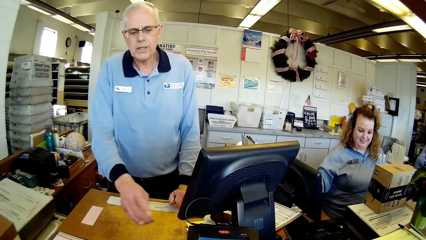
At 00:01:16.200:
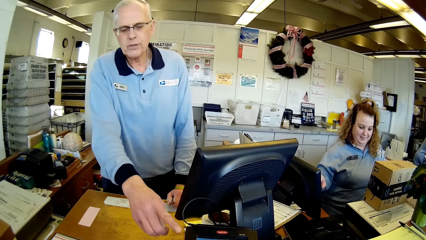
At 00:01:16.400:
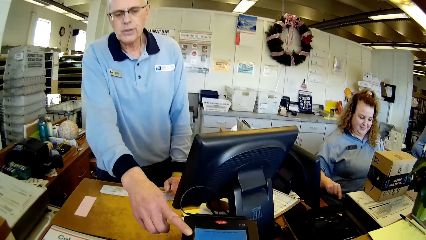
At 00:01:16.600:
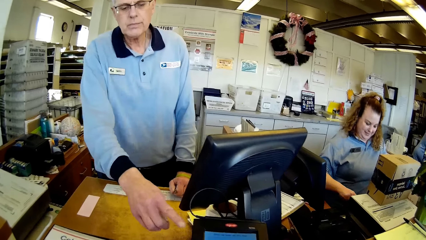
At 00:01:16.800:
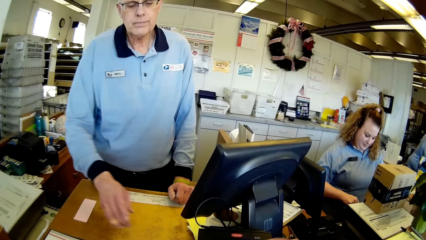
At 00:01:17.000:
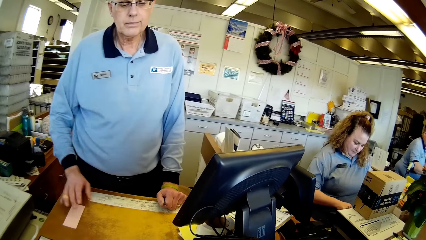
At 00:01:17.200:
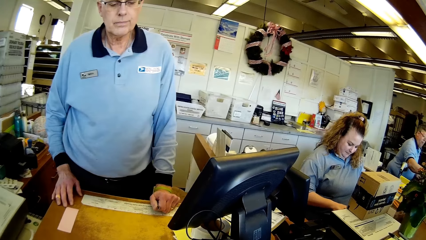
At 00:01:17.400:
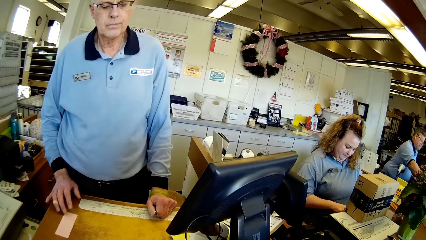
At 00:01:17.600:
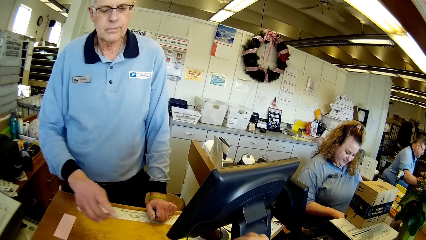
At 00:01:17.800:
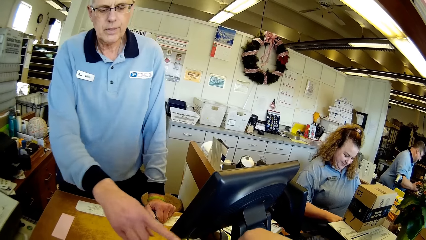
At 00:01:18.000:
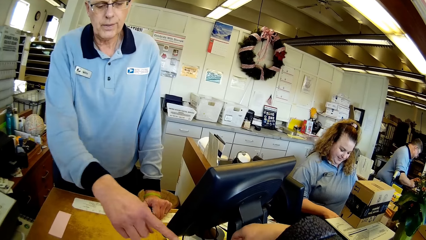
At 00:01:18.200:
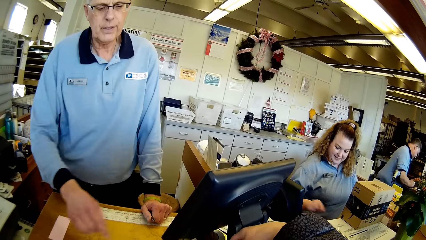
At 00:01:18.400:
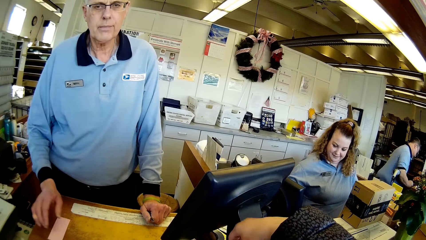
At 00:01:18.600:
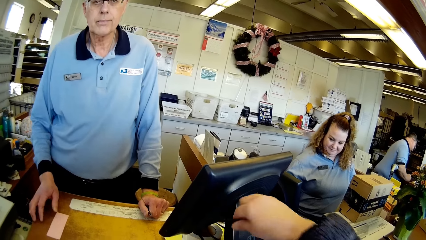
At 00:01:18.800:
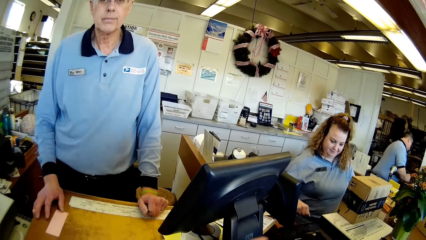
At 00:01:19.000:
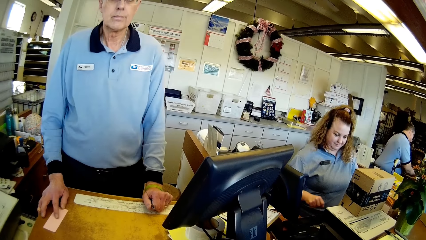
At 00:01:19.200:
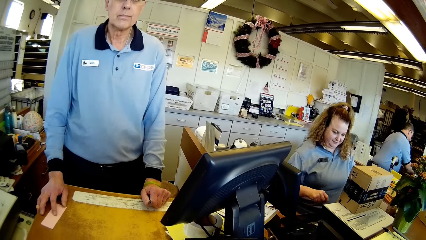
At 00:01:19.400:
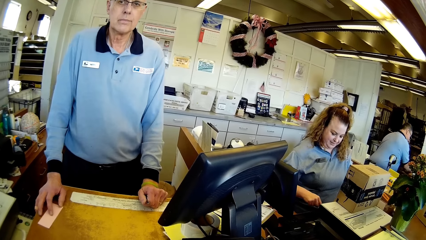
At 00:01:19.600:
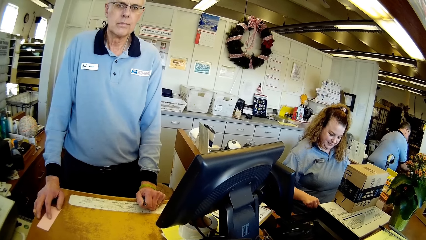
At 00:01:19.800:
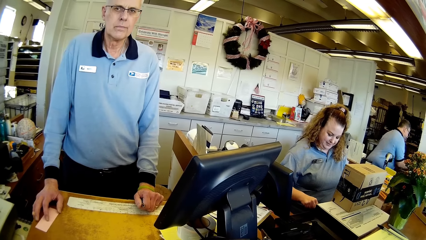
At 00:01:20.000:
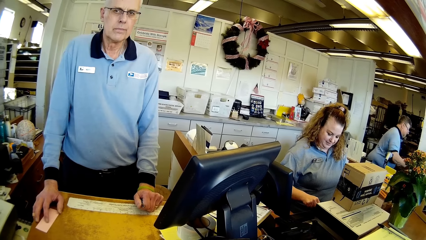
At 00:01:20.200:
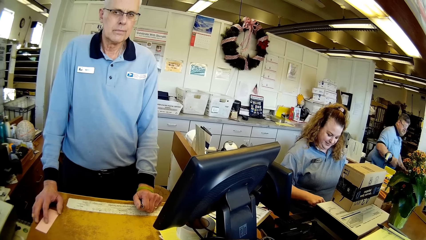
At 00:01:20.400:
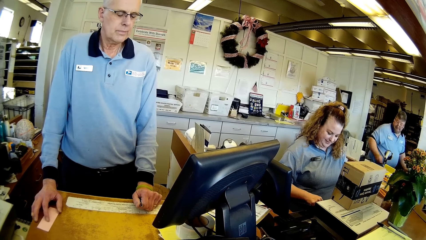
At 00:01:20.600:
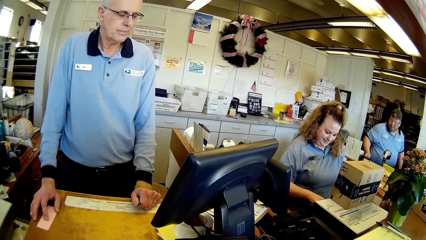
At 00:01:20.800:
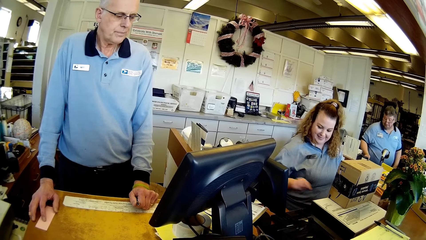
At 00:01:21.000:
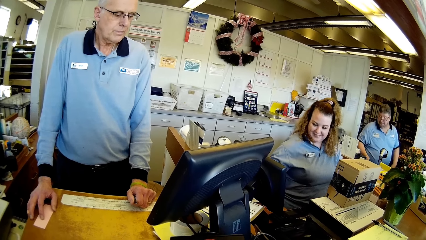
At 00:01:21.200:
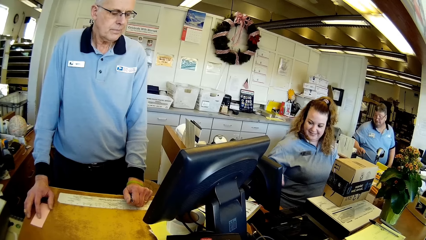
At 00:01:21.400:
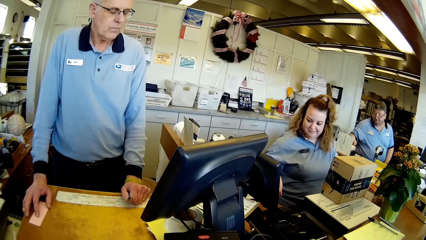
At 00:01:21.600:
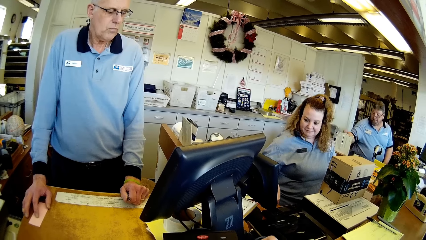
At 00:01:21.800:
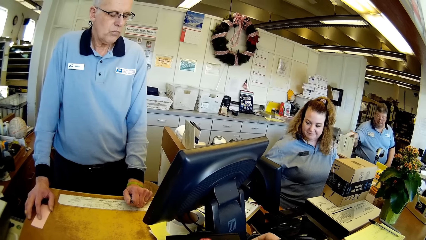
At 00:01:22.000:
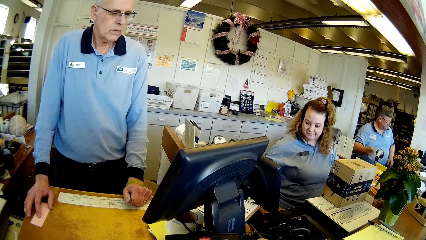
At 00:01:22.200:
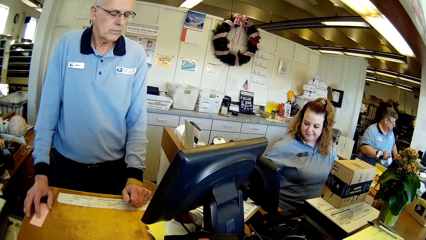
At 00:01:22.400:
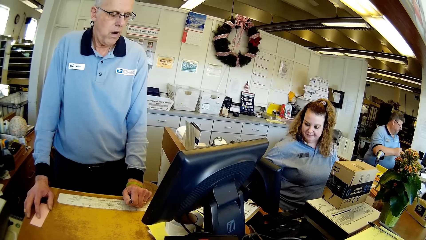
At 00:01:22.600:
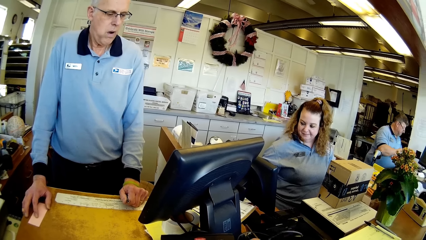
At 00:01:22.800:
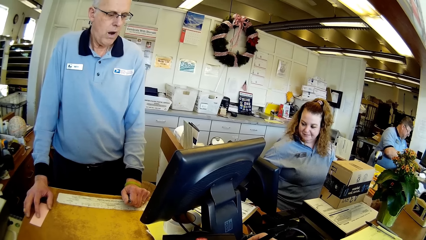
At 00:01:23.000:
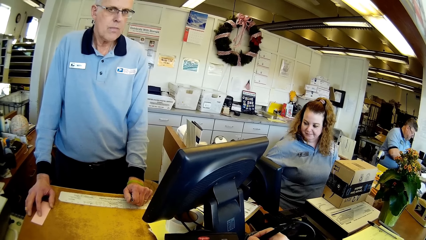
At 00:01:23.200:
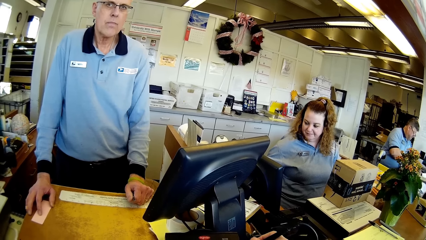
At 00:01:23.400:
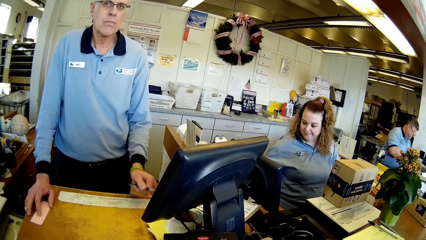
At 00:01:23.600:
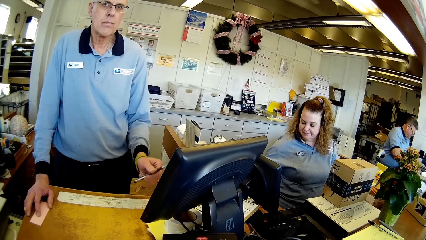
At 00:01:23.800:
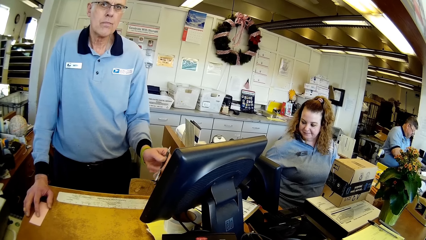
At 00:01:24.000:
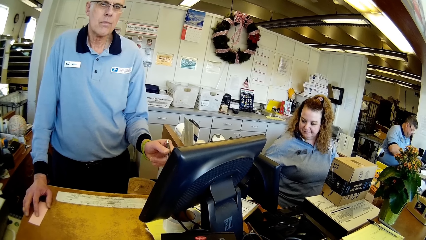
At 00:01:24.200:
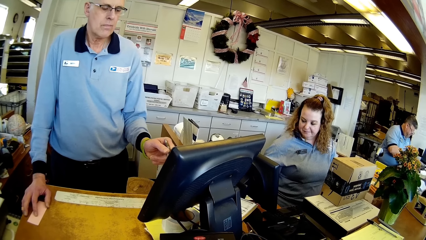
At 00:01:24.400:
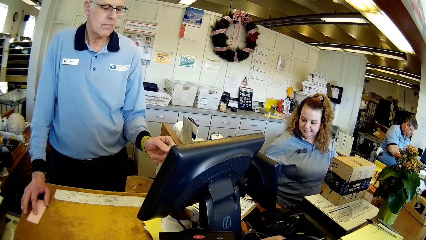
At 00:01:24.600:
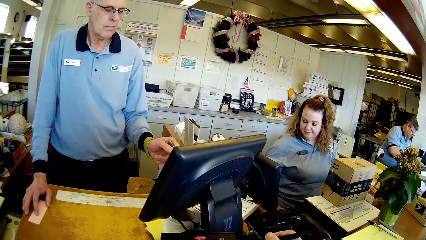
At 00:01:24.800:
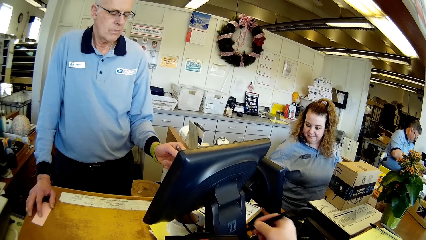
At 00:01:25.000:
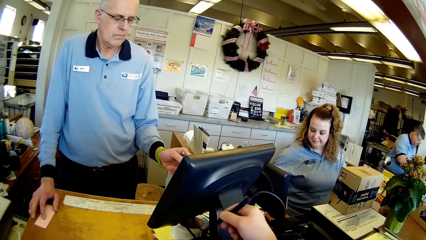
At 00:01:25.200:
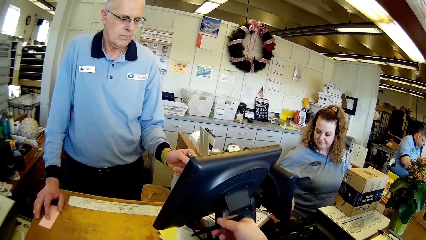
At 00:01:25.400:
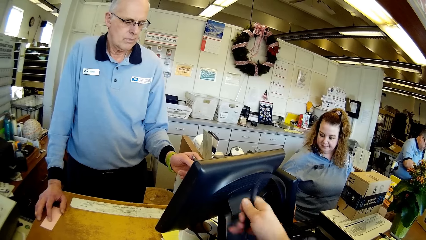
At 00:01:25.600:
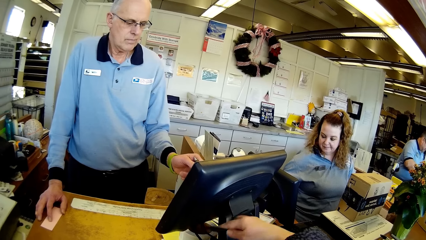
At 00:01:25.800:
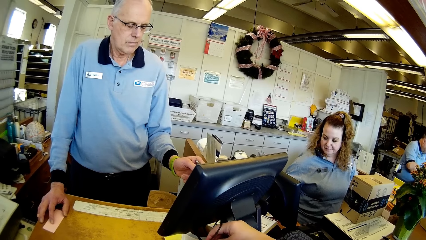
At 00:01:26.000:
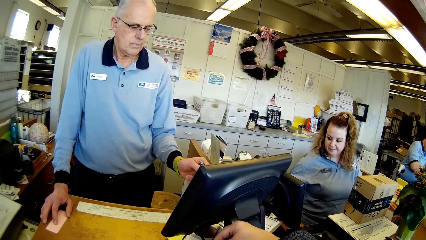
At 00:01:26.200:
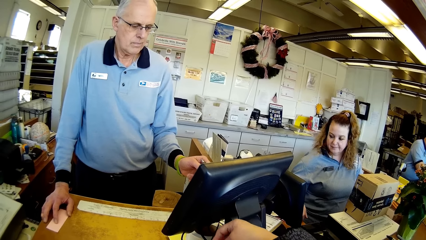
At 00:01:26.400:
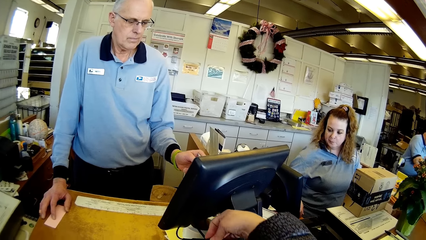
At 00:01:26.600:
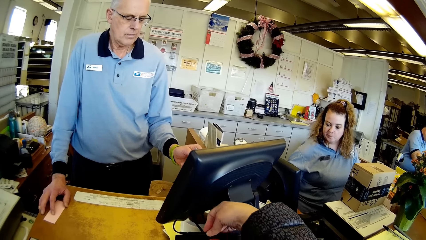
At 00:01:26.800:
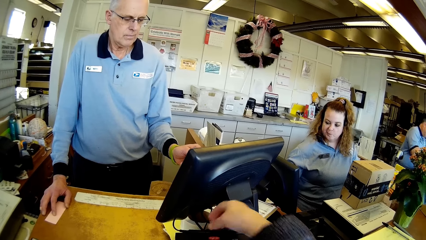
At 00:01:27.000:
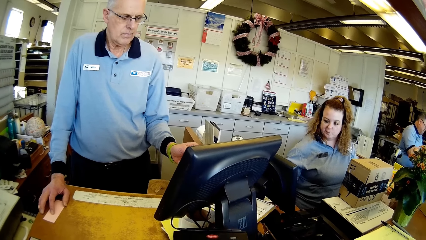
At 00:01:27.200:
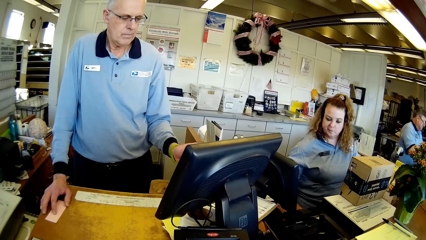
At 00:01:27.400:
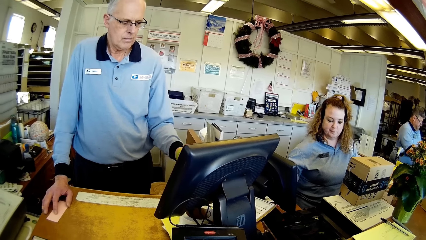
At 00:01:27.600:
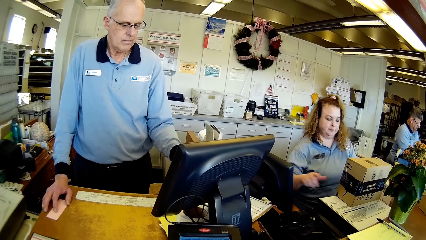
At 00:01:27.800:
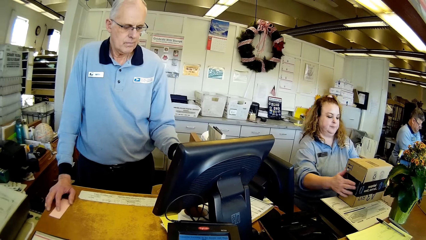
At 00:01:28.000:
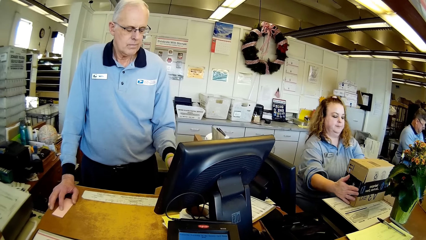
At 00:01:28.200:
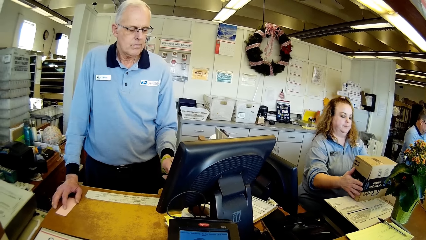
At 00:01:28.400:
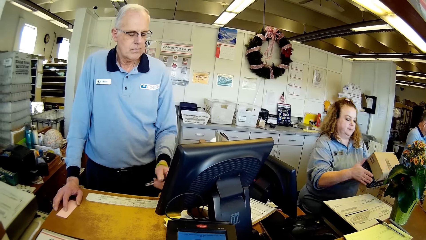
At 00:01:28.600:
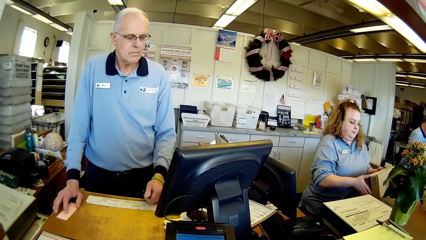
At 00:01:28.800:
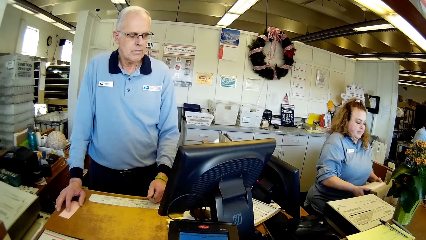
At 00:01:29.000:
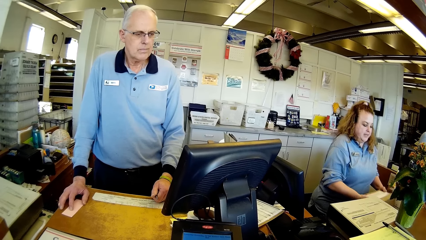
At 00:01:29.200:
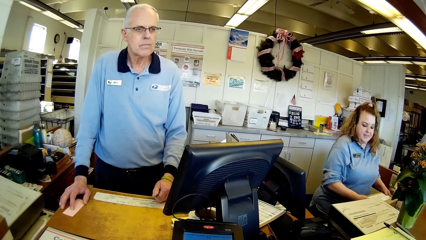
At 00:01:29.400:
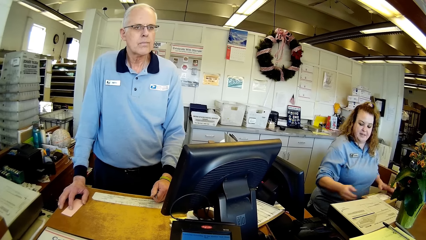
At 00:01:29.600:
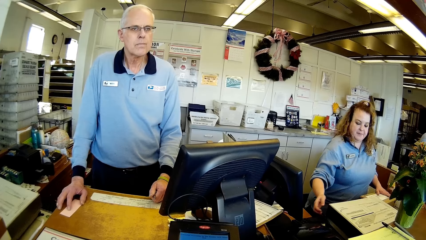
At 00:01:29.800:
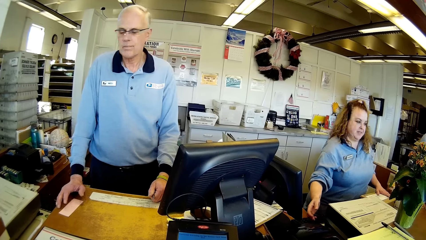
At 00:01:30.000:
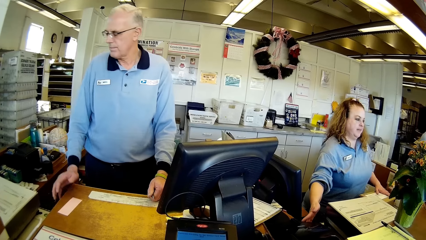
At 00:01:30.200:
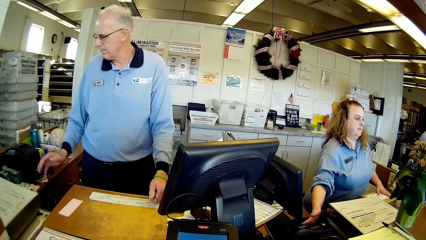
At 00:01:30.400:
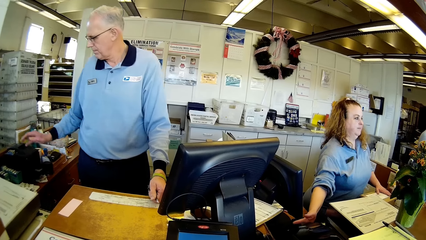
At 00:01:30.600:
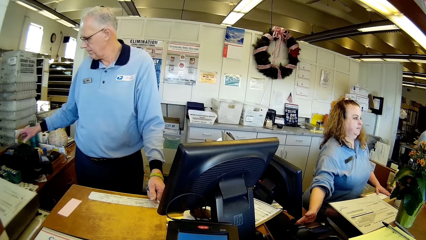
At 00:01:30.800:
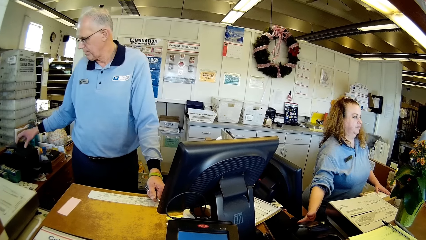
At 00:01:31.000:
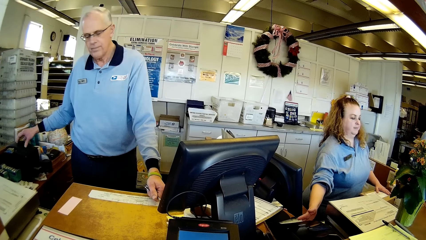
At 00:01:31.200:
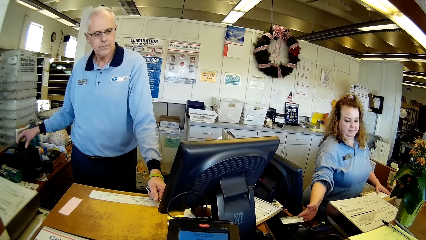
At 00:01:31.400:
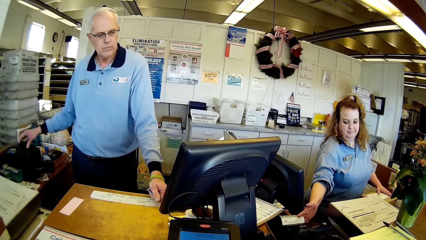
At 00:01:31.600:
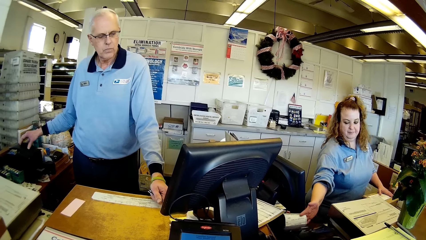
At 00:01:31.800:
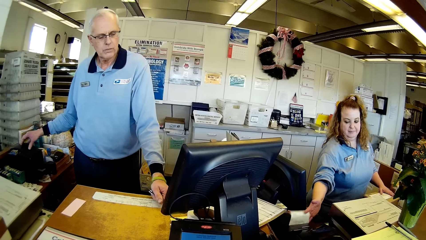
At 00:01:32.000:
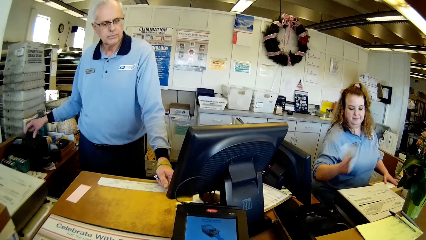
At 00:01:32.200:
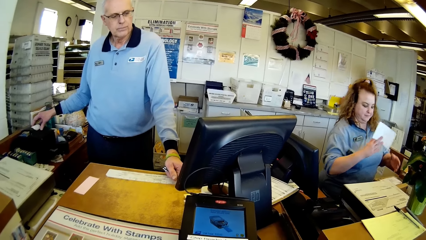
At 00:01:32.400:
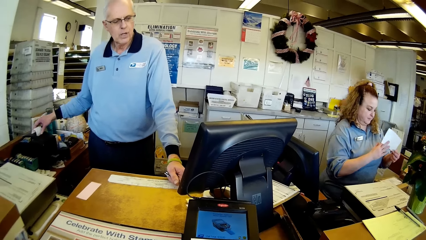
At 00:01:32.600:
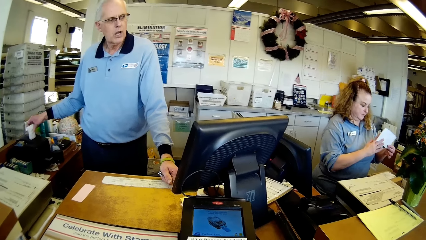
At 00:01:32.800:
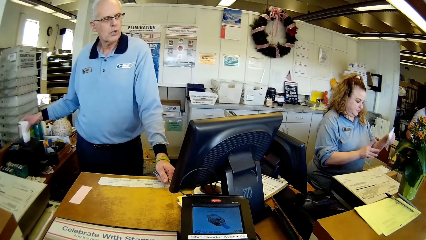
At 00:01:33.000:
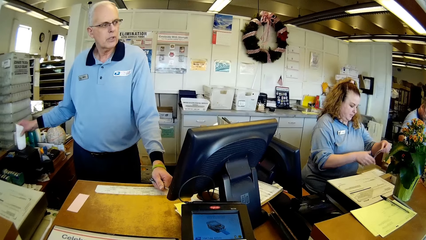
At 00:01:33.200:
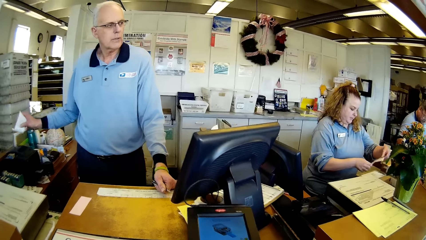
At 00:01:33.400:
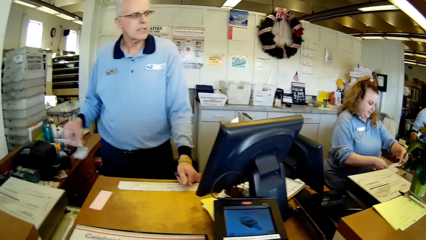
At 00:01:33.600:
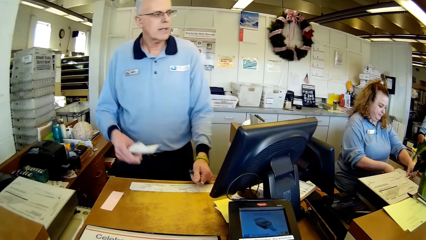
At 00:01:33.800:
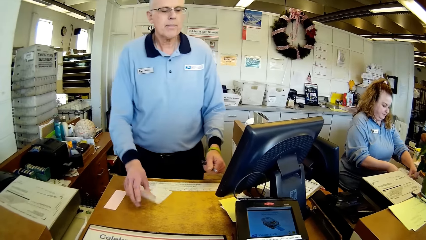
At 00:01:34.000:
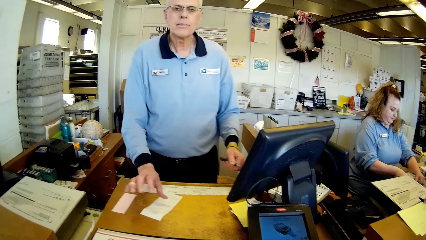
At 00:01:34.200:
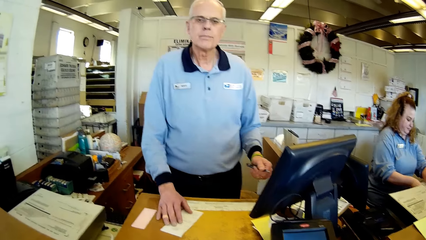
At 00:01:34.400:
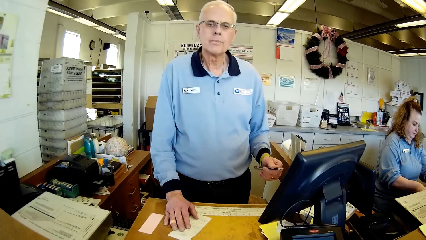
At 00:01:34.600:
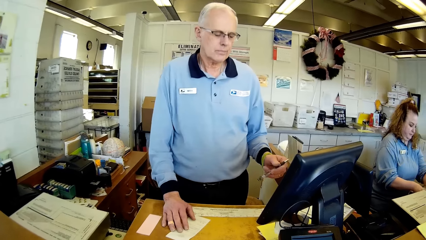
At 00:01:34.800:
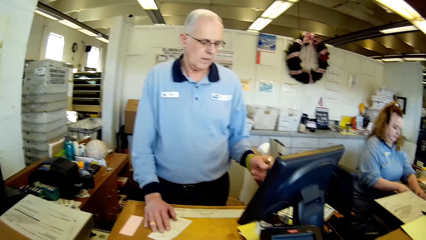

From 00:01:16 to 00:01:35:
The camera wearer picks up a pen from the table. They write with the pen. They return the pen on the table.
